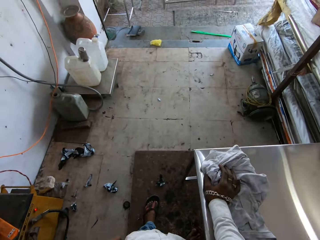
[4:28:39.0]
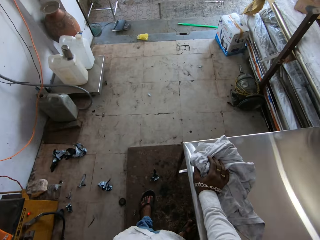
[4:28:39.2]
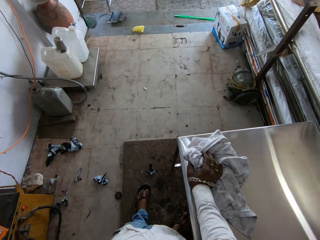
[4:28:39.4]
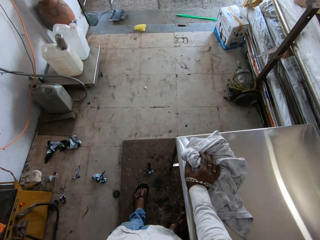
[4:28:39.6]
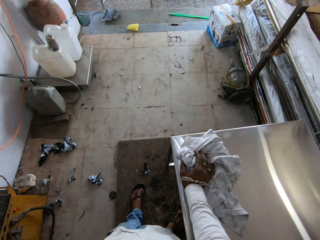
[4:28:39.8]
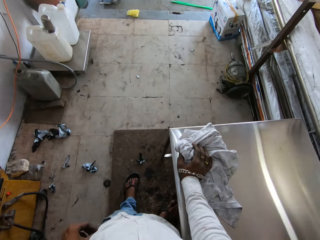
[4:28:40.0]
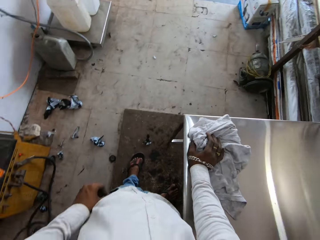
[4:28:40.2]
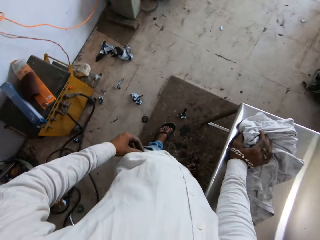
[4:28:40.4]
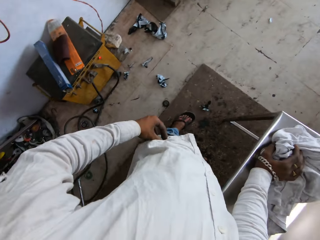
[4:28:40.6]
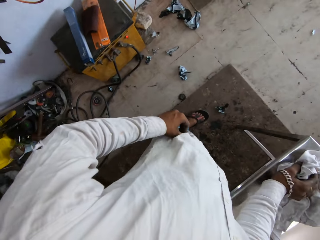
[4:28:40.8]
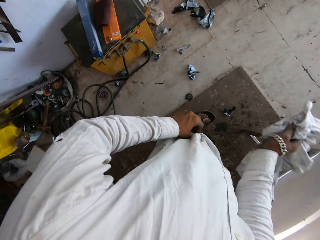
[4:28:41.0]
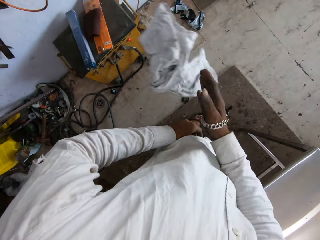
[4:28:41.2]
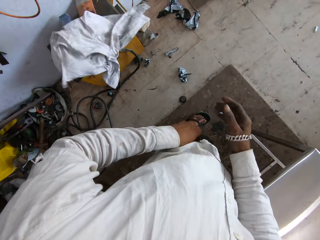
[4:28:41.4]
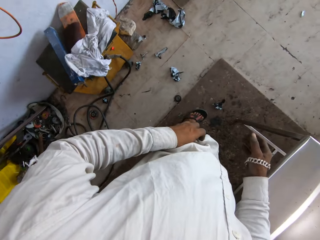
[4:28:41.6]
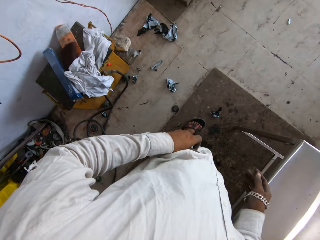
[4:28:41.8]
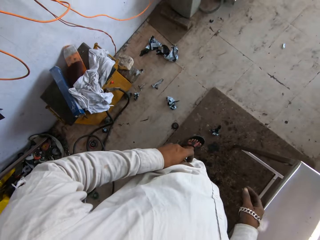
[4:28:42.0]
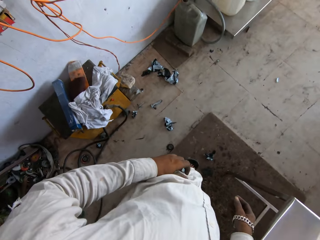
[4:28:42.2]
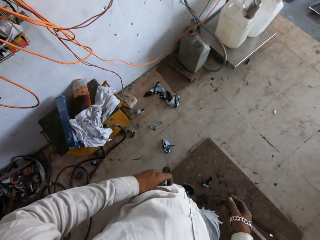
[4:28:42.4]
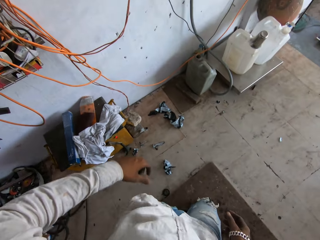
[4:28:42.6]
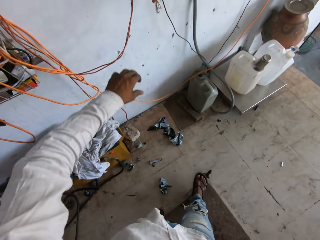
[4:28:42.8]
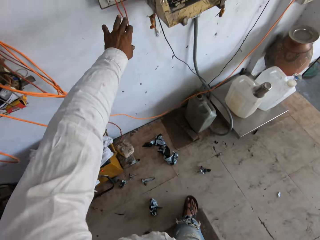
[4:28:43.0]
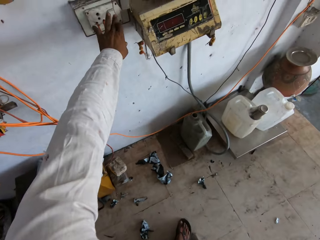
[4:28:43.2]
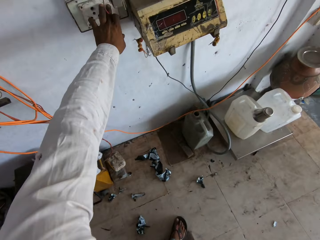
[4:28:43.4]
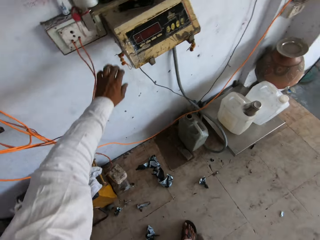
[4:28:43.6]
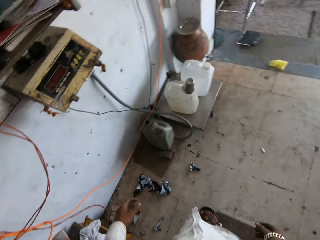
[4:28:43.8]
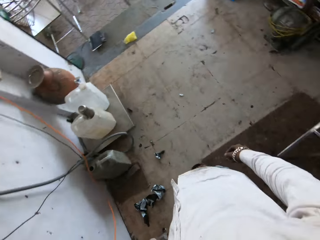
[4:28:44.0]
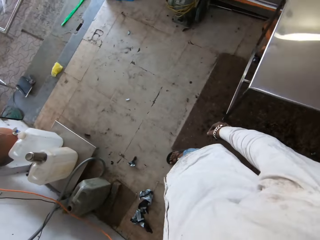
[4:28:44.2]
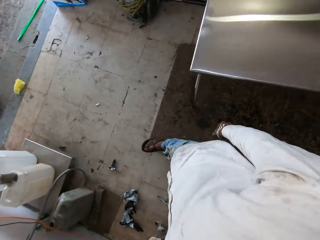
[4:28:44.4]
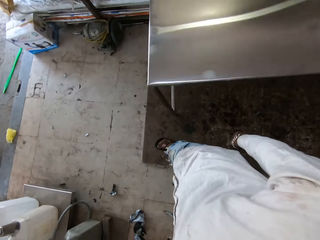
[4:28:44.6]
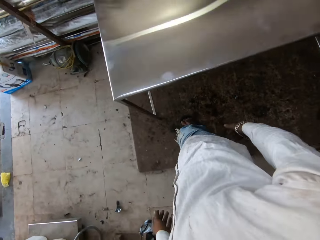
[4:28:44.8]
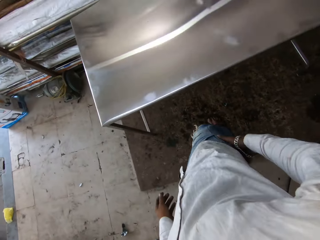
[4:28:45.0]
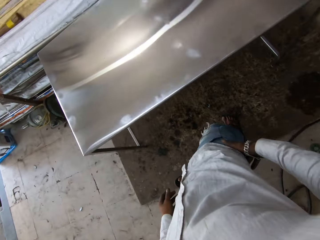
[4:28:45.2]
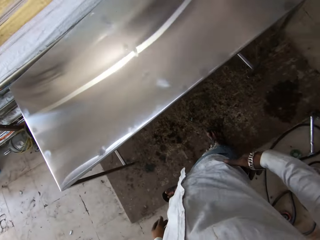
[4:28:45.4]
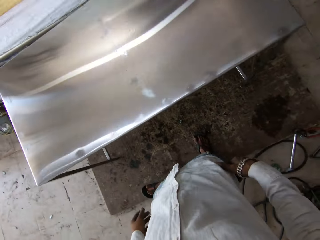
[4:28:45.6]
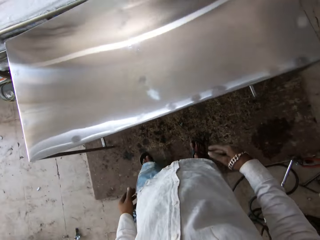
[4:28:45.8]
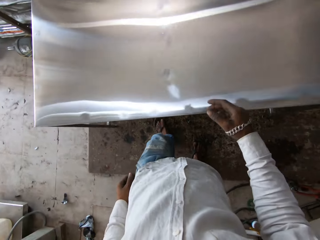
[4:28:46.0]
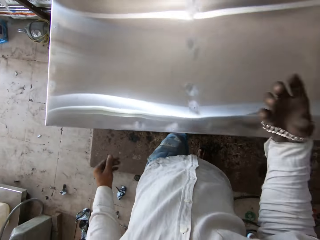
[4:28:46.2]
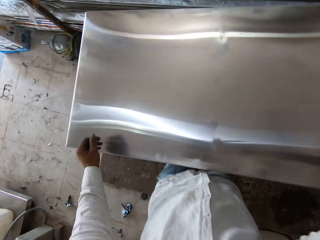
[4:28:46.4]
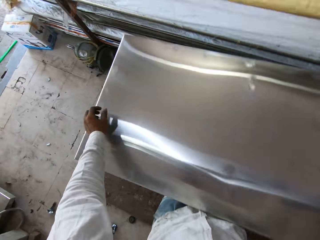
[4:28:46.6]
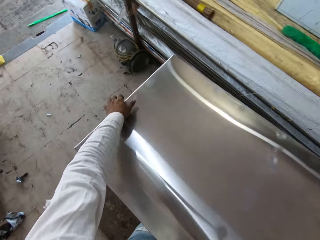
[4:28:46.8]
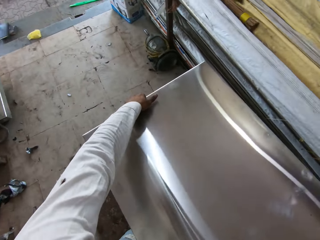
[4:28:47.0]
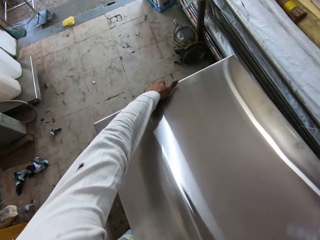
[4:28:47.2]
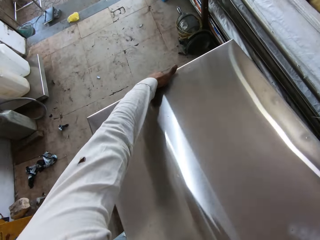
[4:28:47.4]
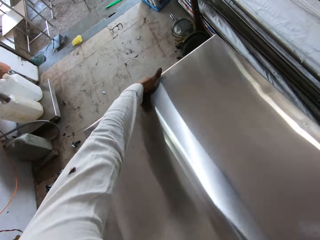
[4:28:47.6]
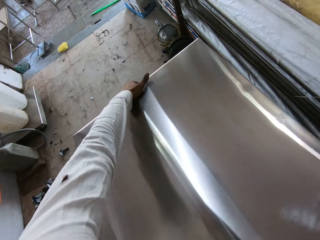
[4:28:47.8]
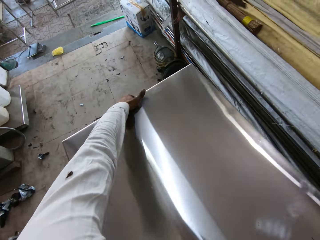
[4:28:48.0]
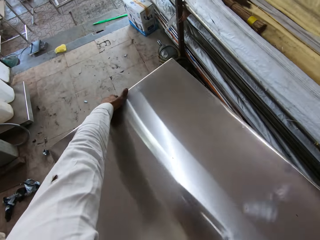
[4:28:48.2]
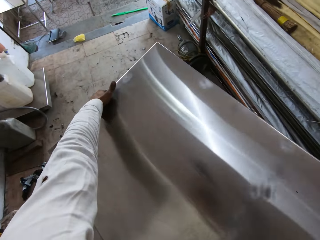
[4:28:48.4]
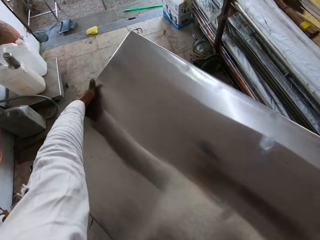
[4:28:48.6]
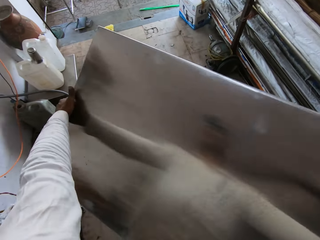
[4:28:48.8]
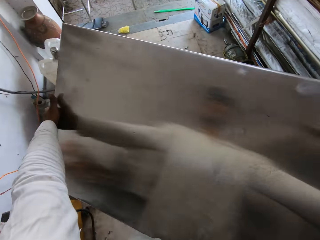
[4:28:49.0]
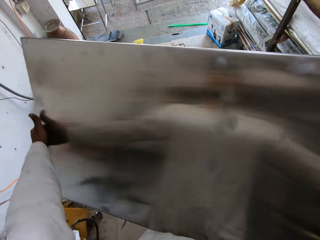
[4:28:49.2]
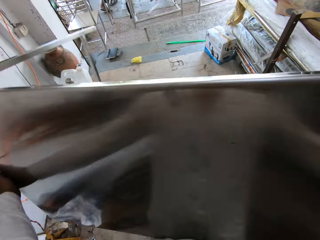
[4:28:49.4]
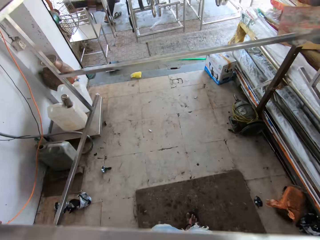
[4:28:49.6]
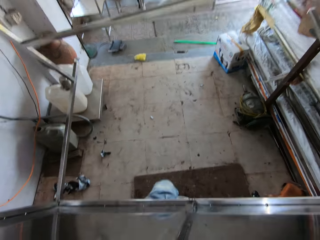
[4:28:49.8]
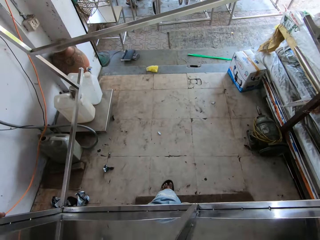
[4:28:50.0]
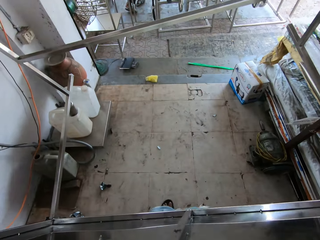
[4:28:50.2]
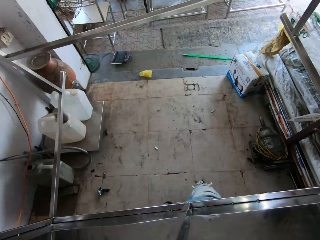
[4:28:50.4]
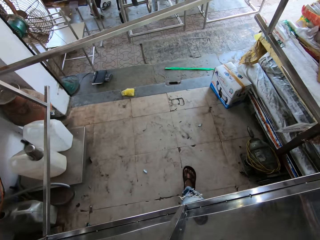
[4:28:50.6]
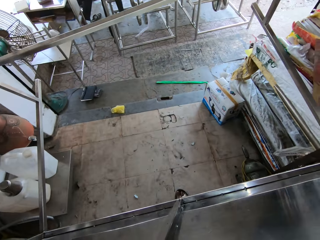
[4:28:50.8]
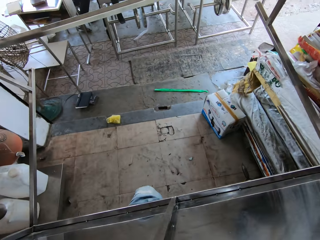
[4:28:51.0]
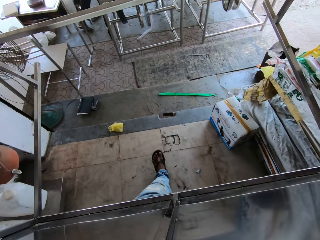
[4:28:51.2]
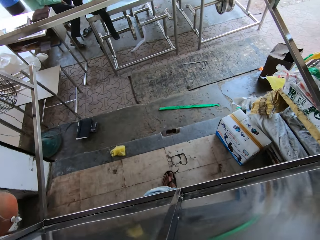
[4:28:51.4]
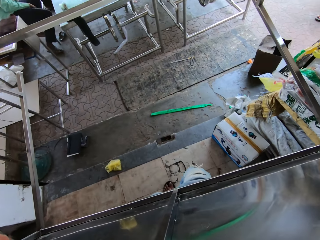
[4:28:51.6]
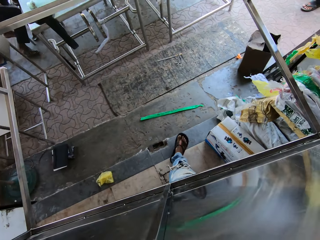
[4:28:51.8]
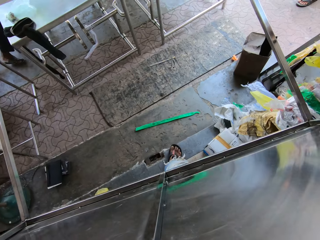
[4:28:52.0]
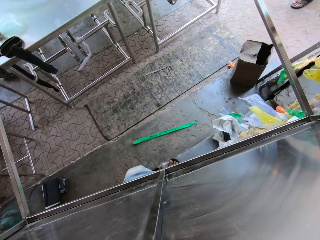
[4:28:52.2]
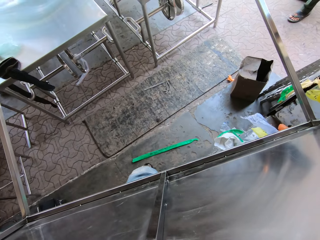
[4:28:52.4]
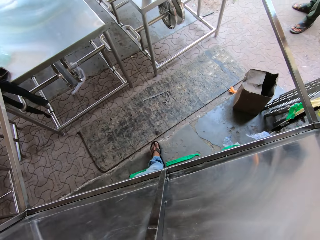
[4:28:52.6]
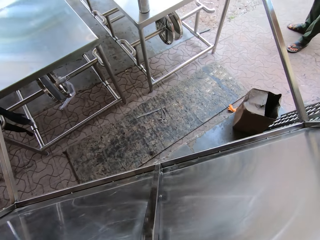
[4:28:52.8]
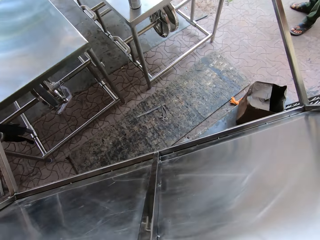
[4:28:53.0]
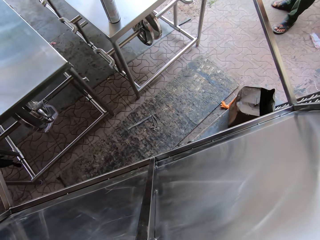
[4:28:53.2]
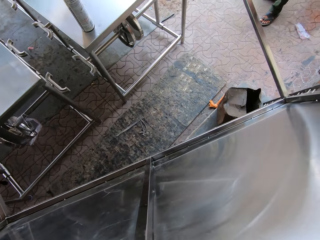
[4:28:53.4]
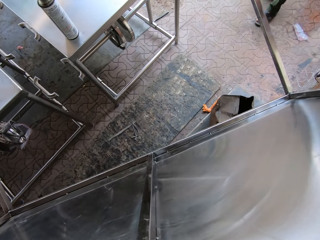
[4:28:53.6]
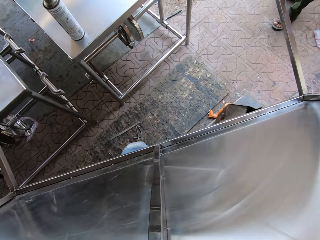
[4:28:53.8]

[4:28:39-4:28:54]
The camera wearer places the left hand in the trouser pocket and looks ahead. They throw the clothing towel on the floor. They press the switch with the left hand. They walk back. They lift the right hand. They raise the table. They carry the table with both hands. They take the table outside. They walk ahead.

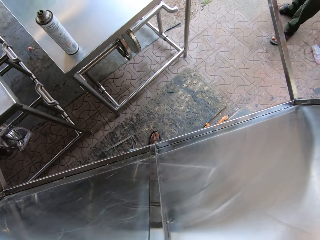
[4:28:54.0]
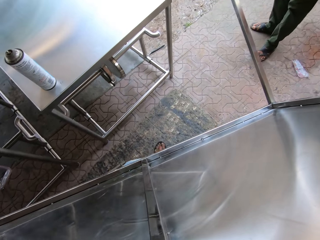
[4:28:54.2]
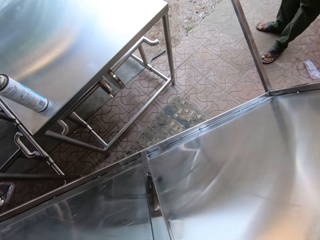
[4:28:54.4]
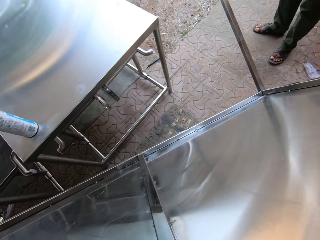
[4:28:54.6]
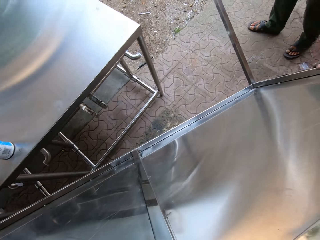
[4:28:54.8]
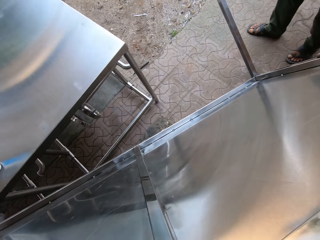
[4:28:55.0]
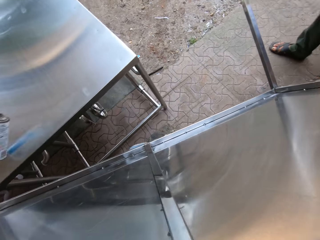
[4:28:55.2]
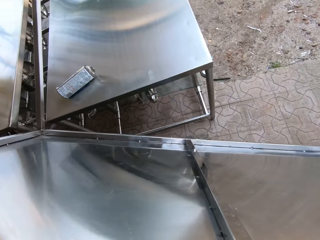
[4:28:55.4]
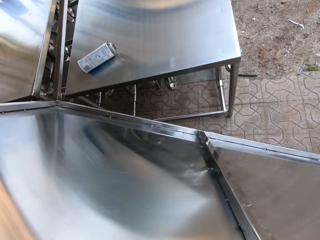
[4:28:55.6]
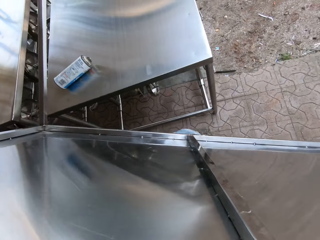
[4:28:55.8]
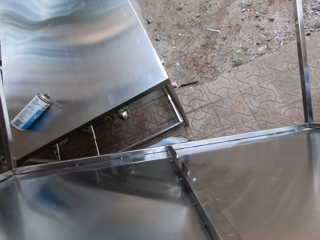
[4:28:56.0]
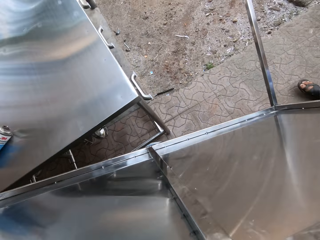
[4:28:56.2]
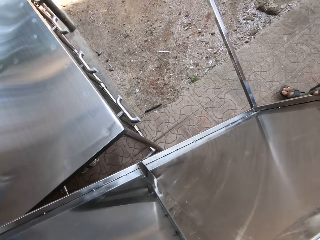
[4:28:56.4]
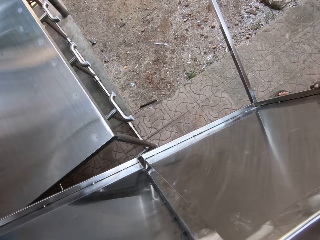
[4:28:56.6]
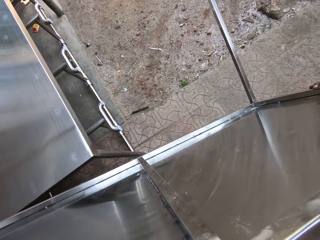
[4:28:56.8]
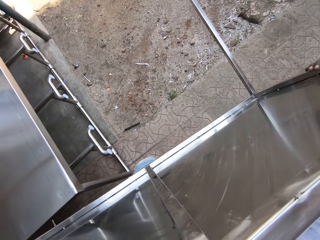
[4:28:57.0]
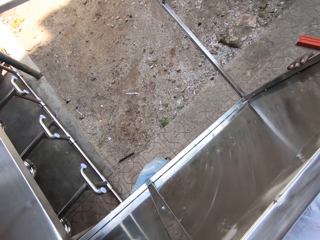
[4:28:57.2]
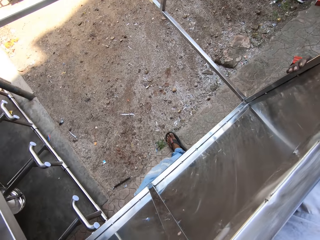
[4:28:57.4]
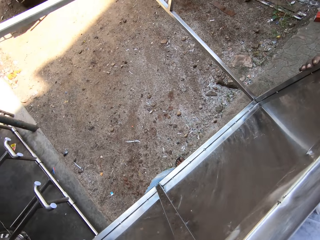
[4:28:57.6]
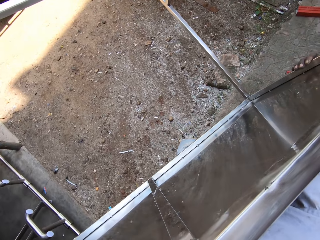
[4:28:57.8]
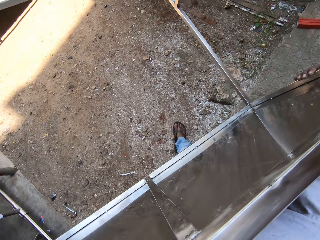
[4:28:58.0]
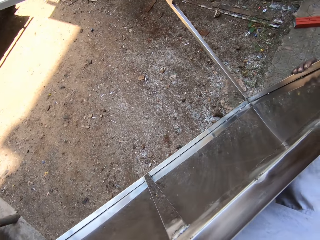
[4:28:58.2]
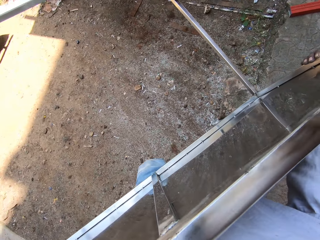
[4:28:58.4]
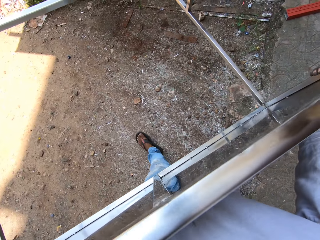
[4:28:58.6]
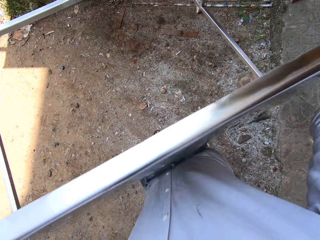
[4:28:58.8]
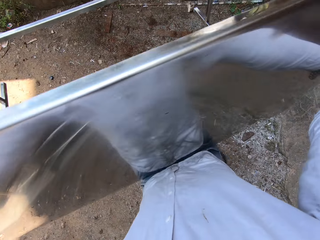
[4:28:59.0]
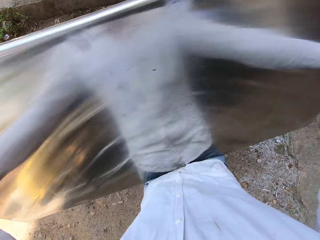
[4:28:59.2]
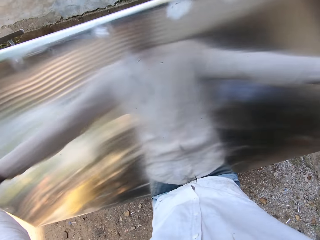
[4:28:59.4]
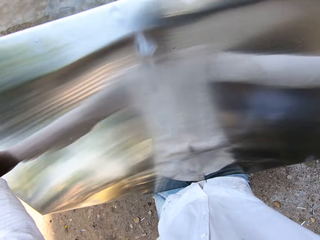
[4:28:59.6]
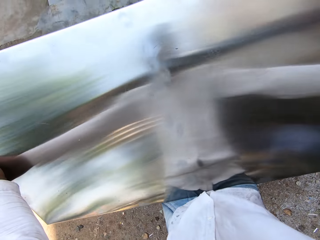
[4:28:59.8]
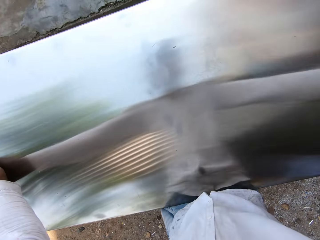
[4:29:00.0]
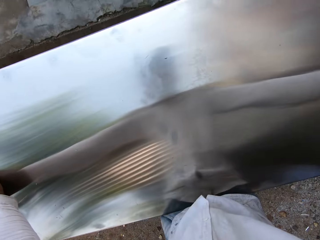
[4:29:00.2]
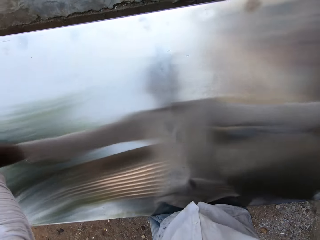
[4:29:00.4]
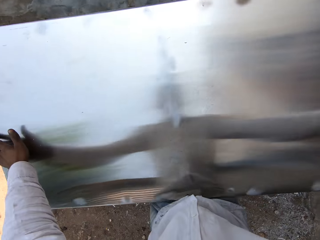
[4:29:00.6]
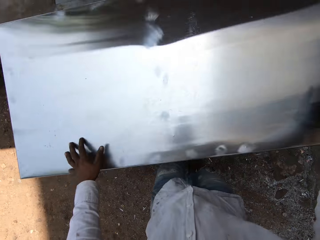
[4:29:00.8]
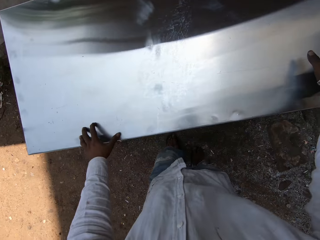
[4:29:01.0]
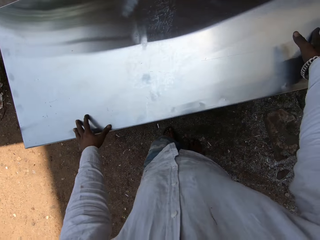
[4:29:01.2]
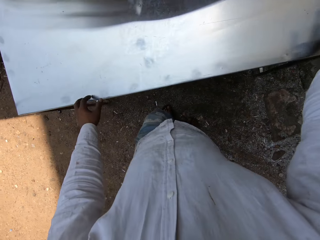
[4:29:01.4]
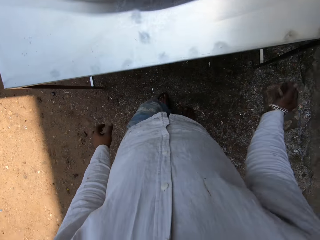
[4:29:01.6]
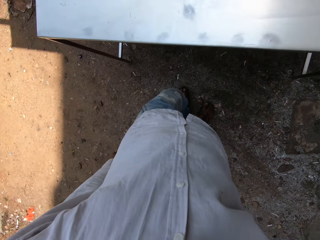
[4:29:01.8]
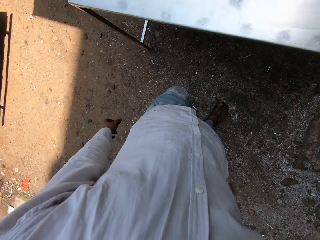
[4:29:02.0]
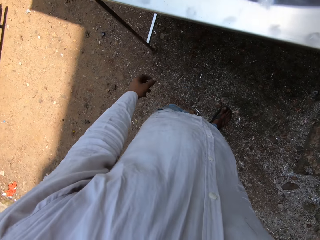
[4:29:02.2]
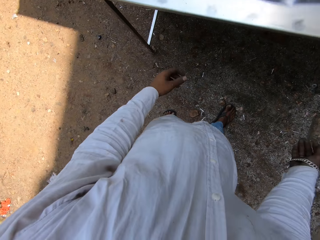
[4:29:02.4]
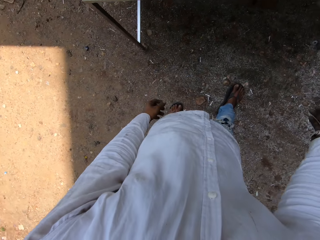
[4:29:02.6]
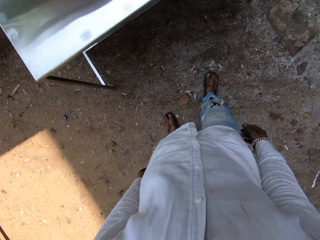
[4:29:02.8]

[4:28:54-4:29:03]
The camera wearer looks around. They walk ahead. They place the table on the ground with both hands.
